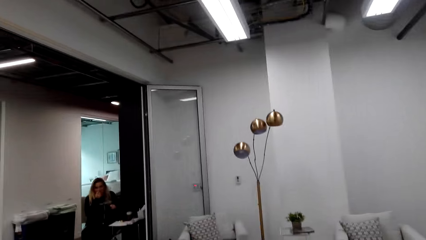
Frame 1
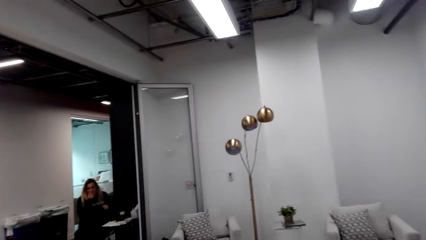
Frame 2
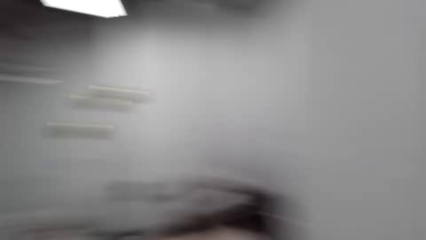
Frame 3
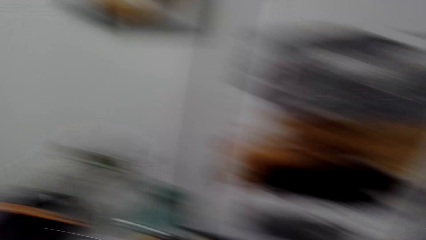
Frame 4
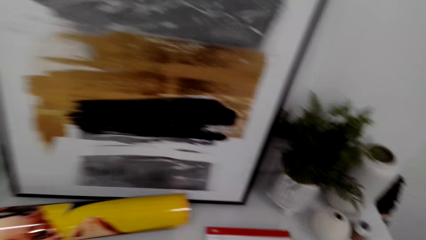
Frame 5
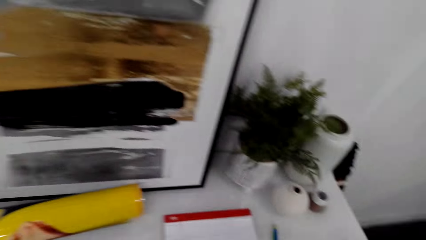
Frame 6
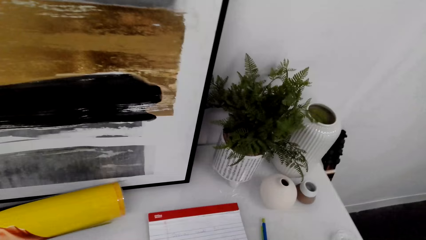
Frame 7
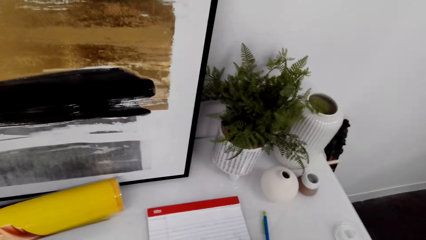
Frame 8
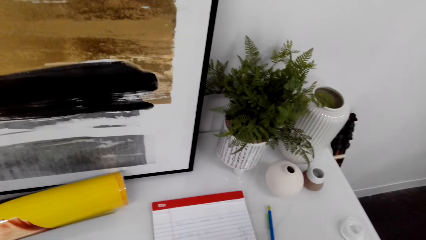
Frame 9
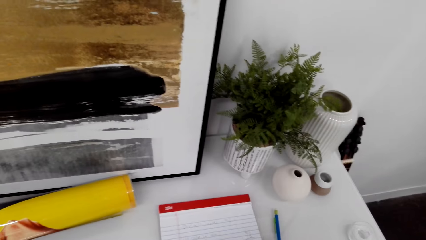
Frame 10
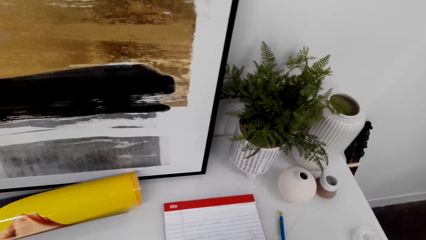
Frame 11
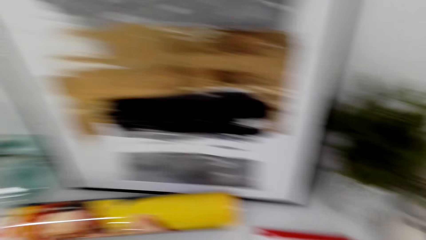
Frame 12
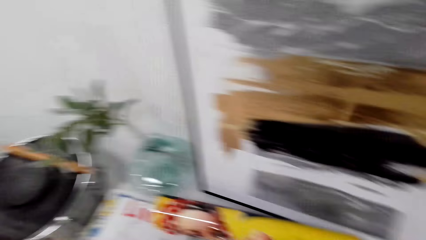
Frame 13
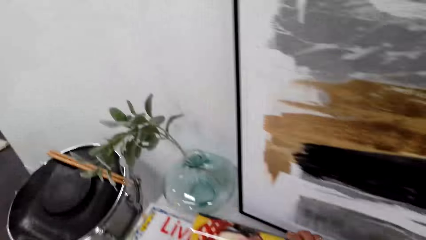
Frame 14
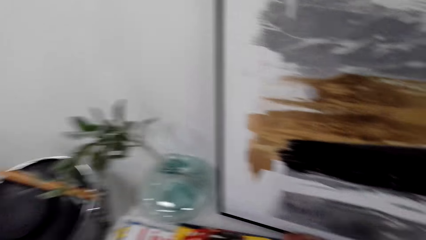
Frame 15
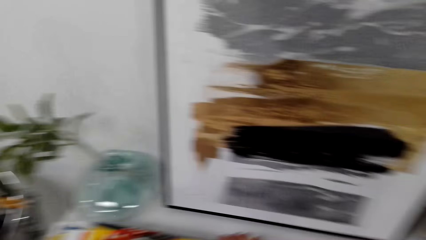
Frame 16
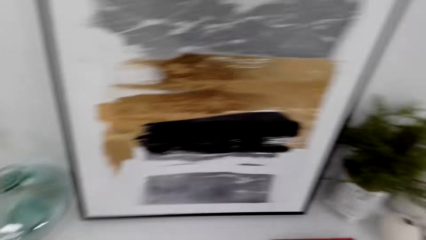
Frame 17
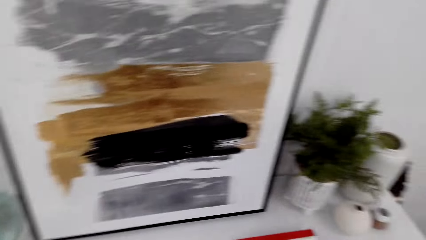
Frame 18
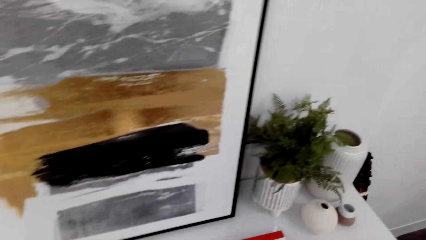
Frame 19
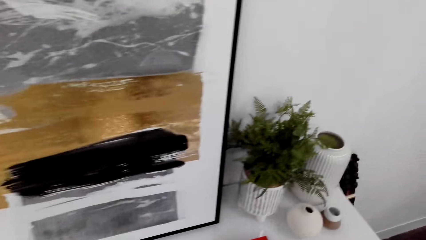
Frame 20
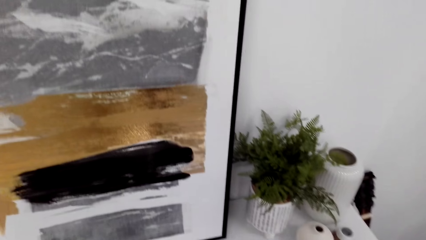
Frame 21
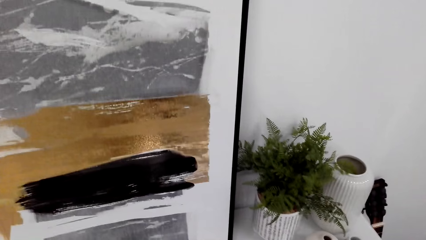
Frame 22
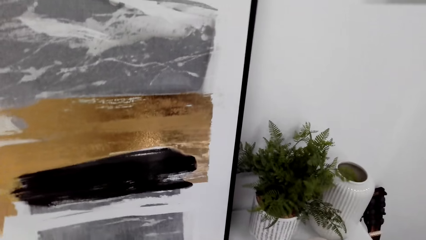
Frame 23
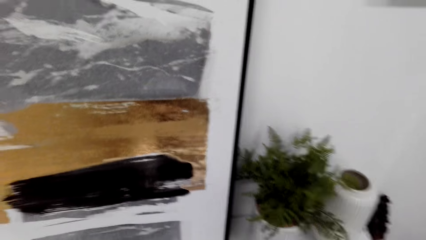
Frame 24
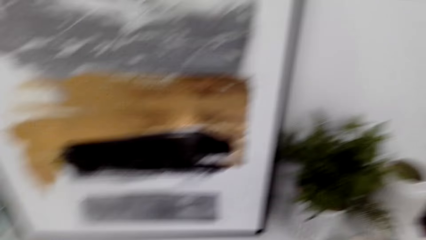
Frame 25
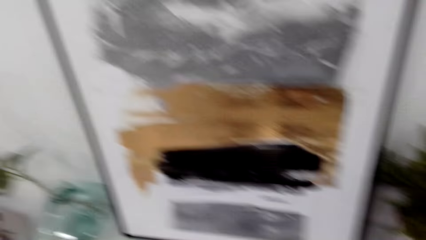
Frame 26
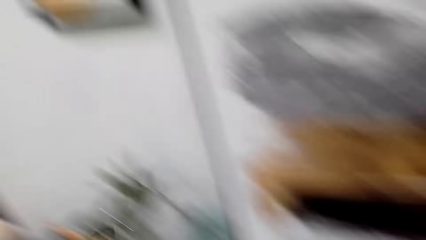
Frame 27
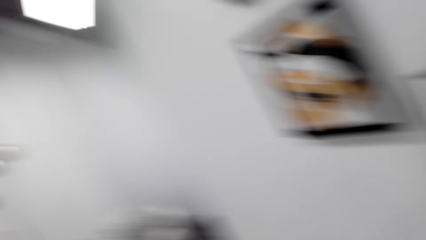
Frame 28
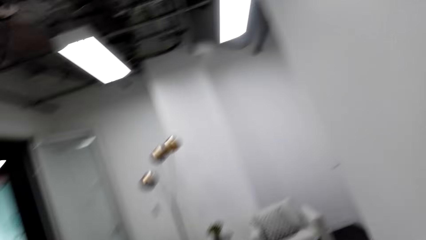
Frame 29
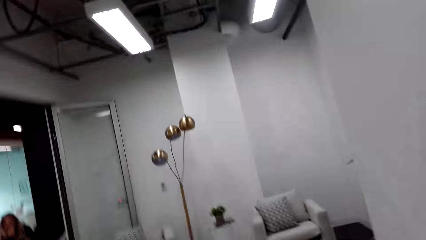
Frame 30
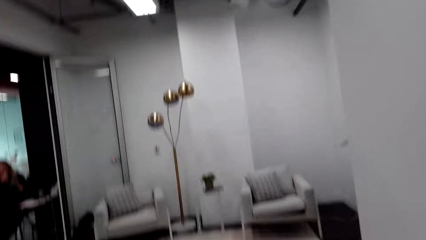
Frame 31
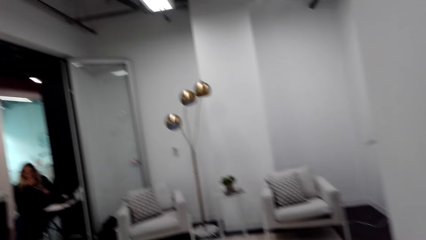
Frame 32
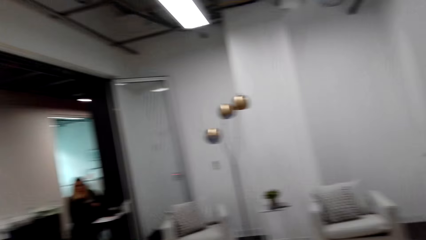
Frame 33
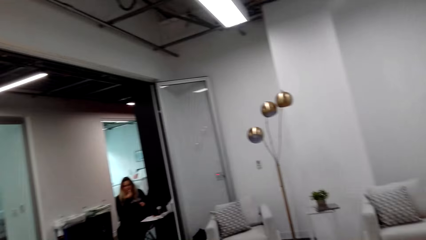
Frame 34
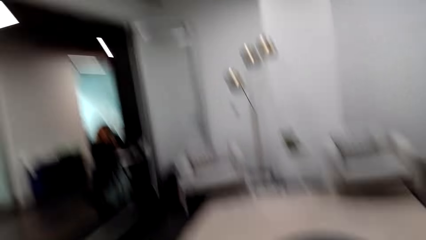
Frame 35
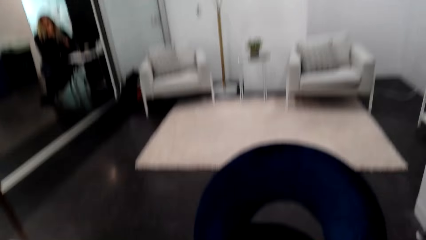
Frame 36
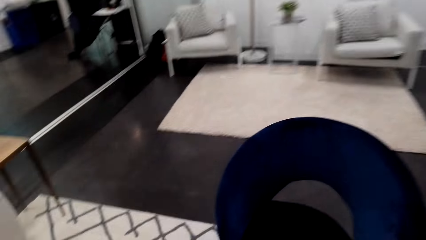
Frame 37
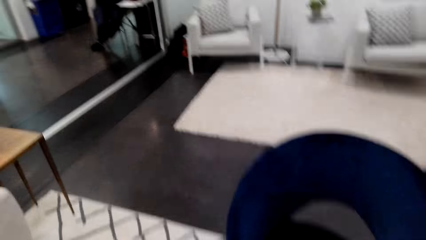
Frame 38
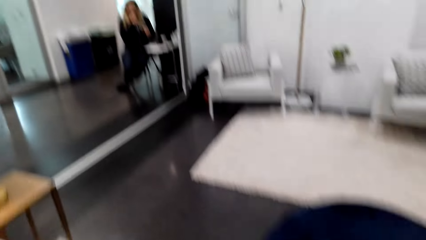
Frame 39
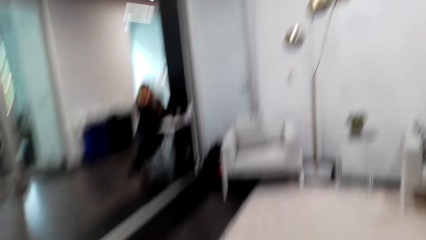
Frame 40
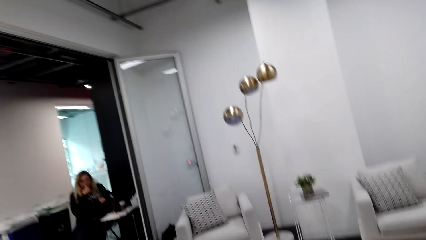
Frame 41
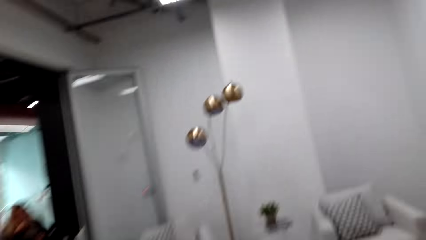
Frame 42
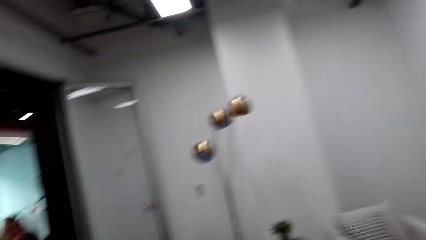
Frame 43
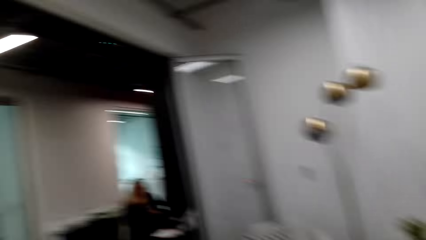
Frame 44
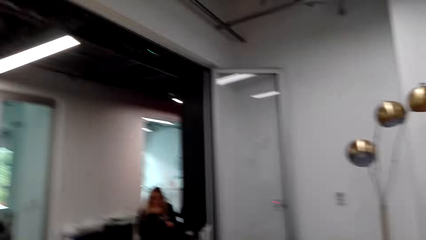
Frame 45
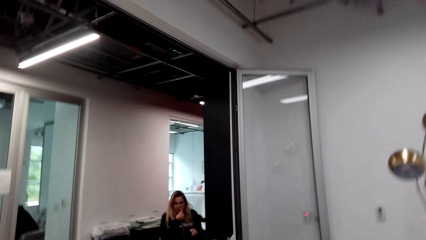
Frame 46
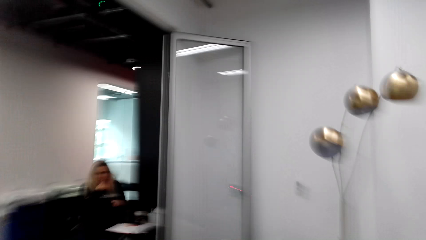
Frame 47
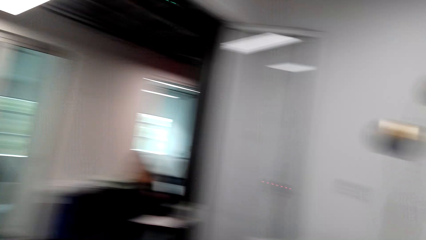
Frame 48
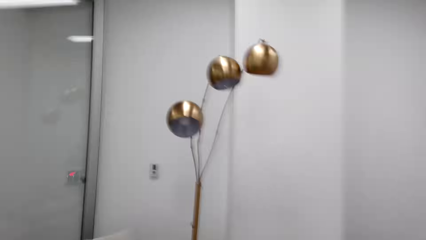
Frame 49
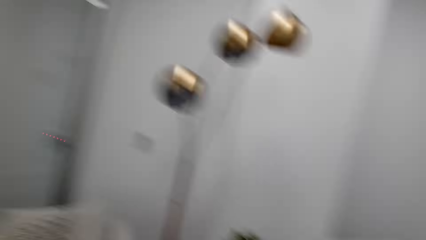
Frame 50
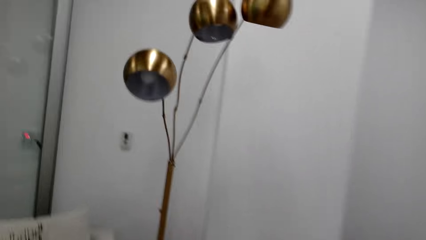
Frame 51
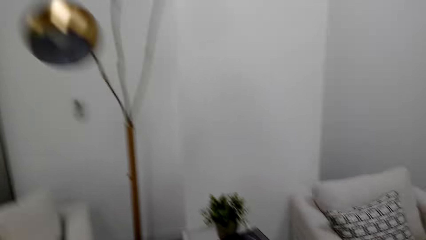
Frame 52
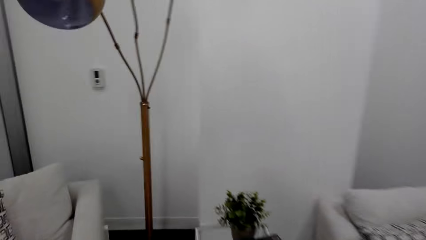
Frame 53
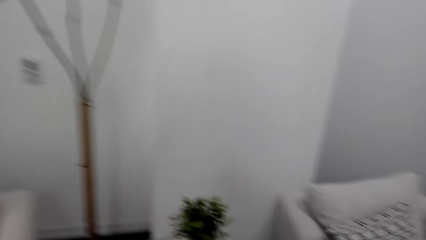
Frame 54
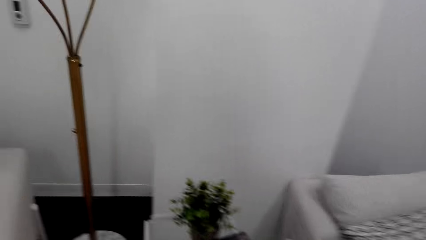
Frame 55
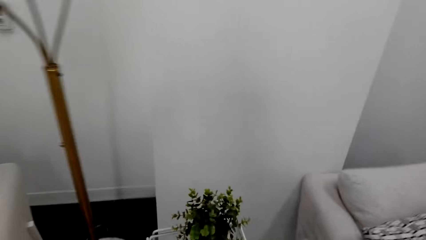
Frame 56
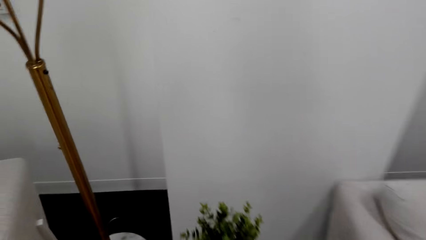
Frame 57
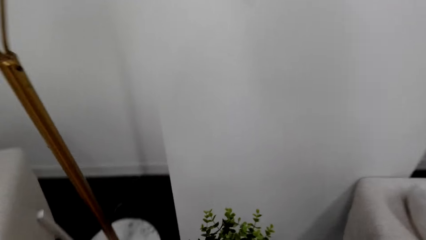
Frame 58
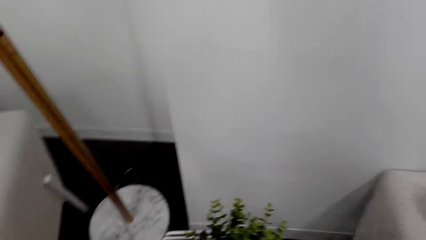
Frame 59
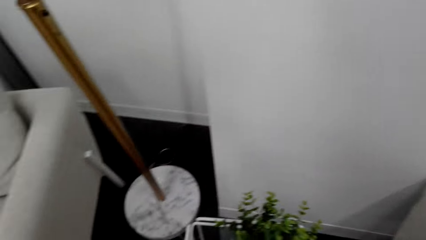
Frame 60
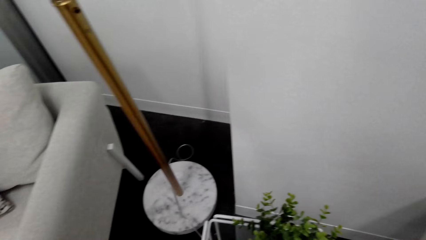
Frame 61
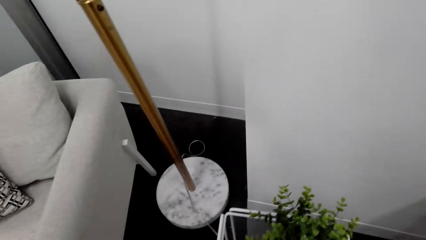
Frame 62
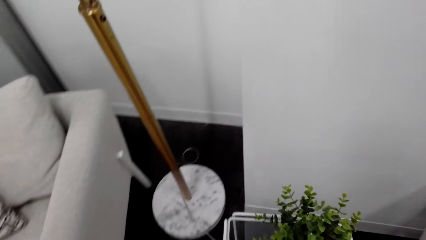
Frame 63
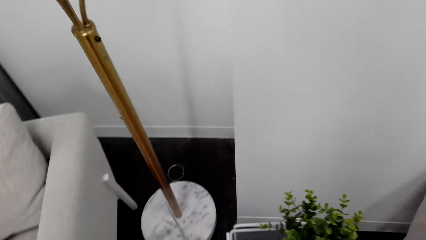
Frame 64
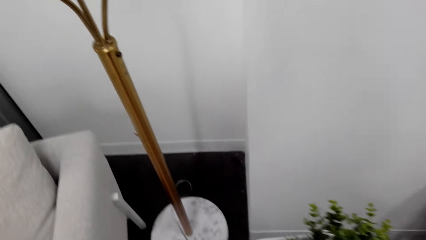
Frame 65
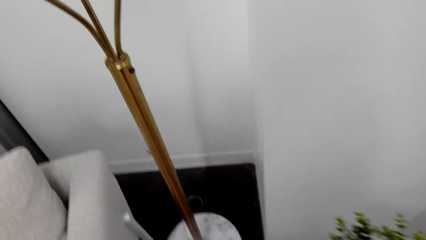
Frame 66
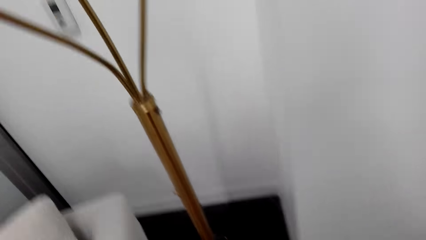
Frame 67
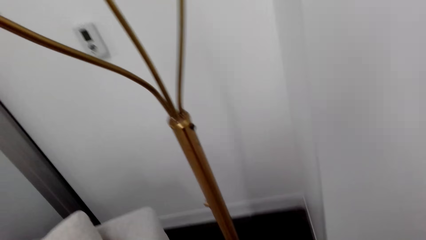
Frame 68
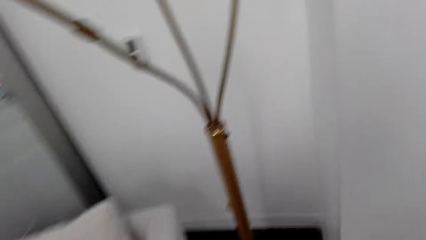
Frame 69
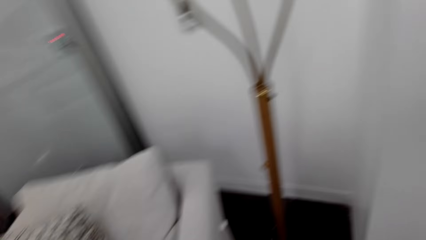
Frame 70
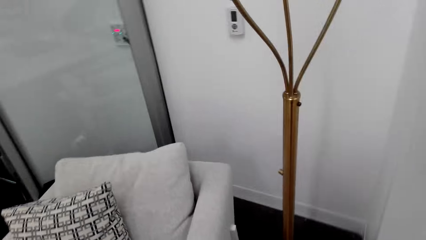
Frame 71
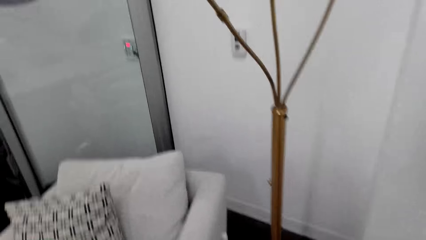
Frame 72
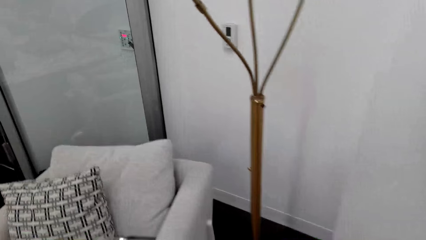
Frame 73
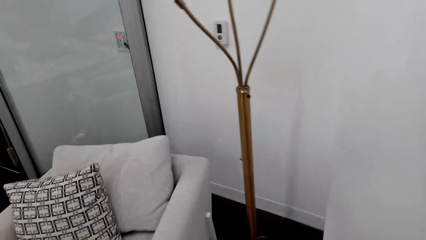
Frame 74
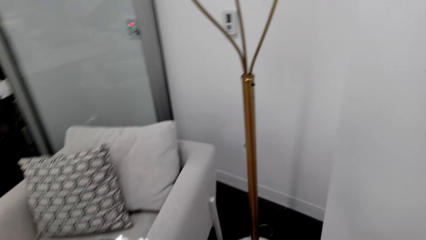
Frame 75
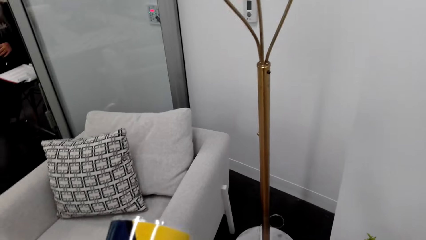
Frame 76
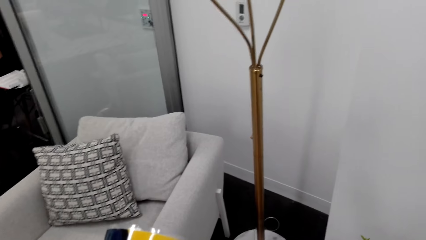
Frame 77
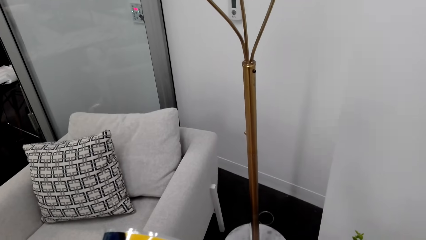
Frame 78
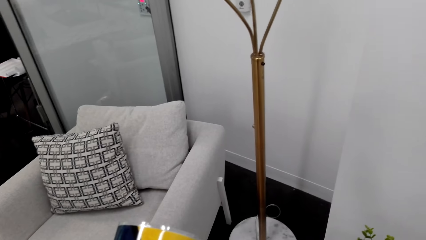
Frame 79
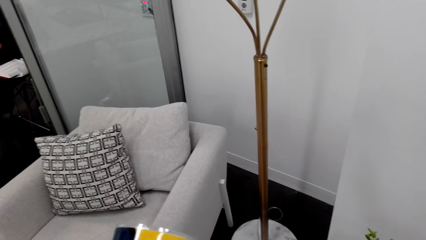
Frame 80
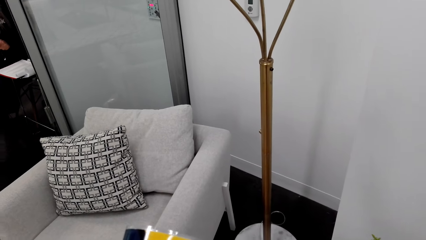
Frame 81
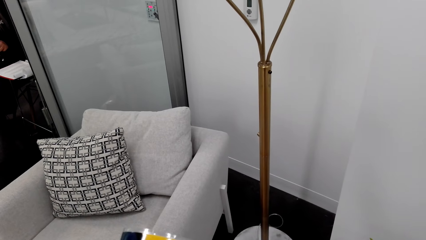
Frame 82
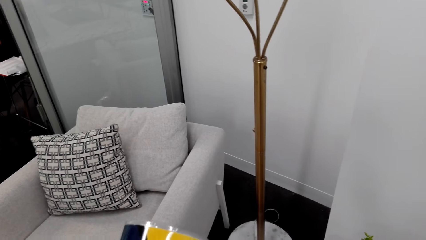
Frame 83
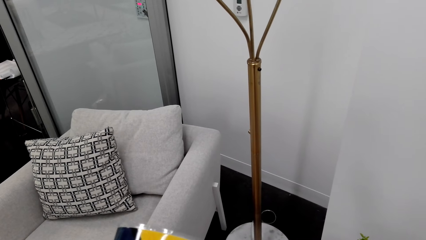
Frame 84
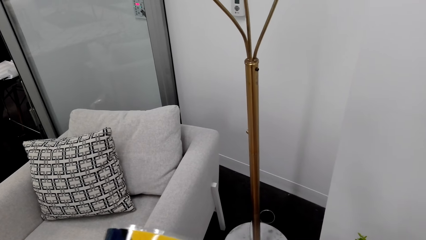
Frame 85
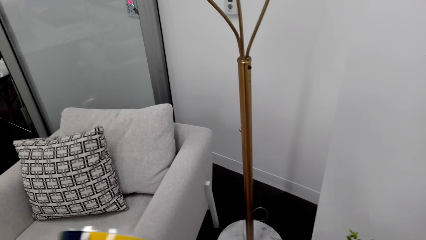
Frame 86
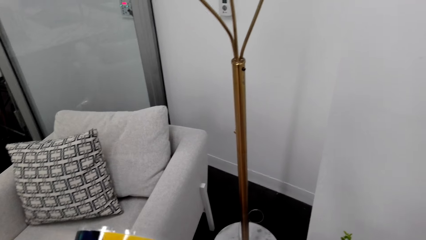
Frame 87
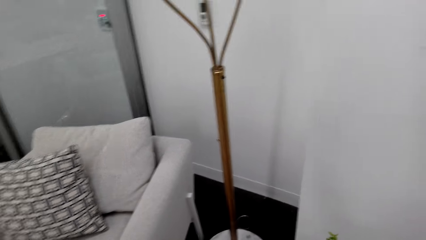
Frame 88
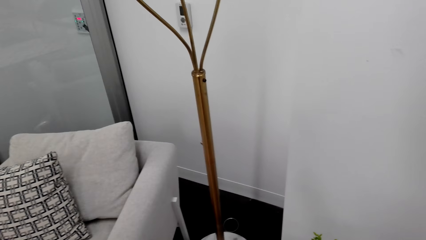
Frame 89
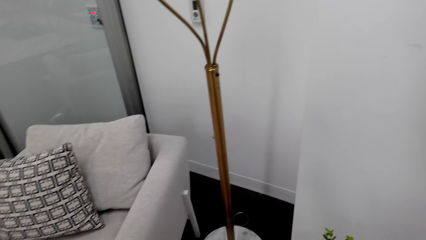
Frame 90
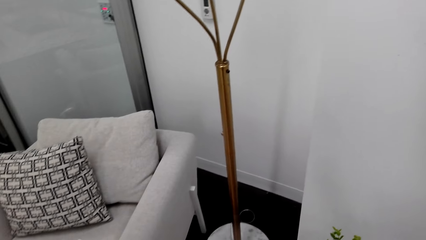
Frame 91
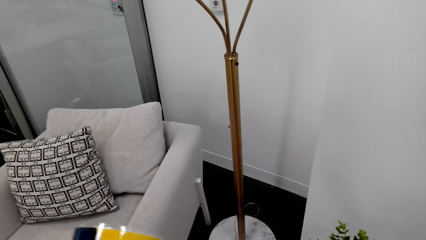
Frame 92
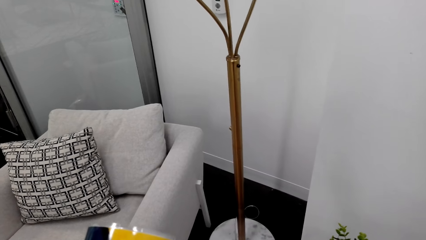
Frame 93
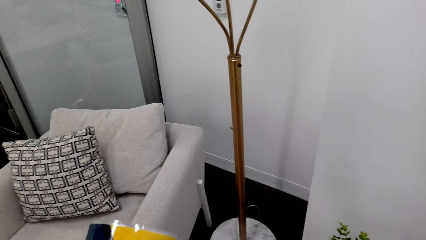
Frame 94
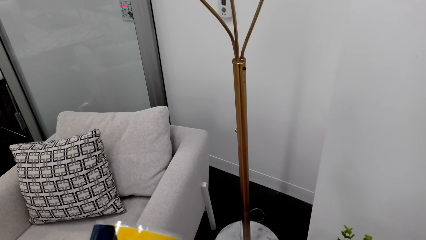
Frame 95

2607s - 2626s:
A lady appears. The camera wearer talks to the lady. They walk around the room. They walk around the room. They interact with the lady. They talk to the lady.
